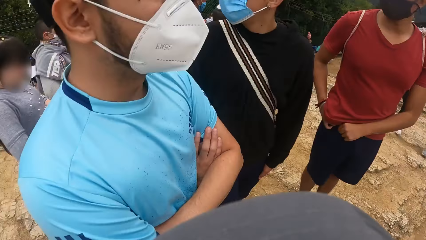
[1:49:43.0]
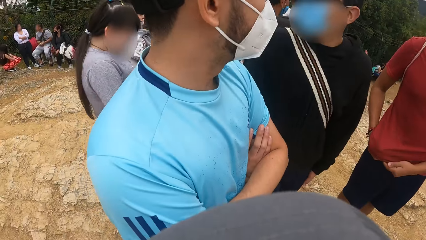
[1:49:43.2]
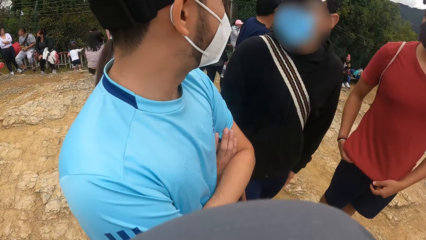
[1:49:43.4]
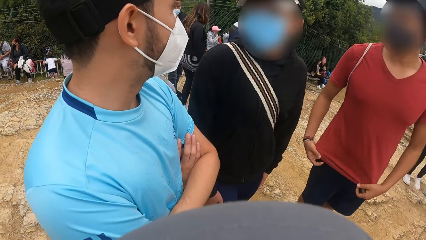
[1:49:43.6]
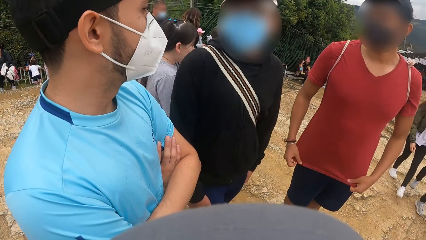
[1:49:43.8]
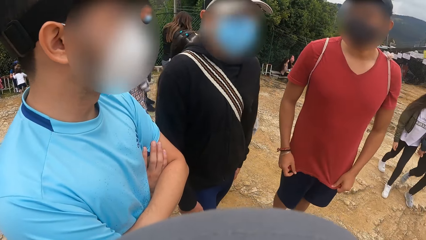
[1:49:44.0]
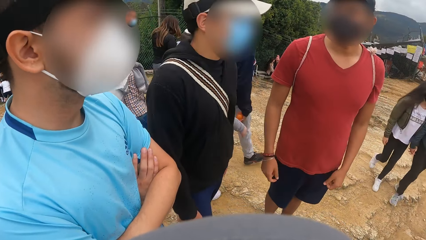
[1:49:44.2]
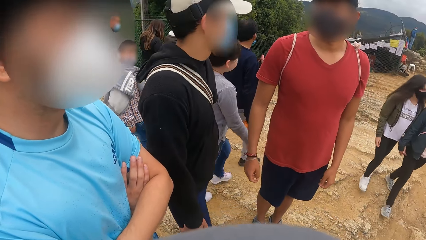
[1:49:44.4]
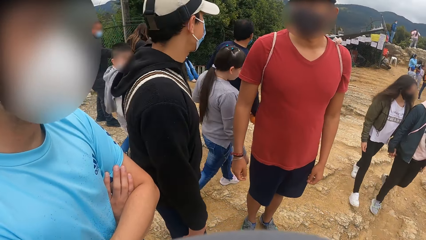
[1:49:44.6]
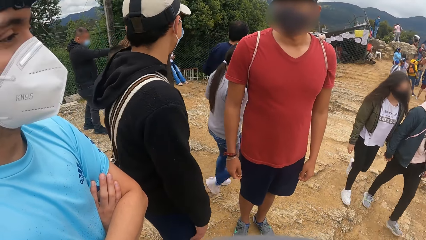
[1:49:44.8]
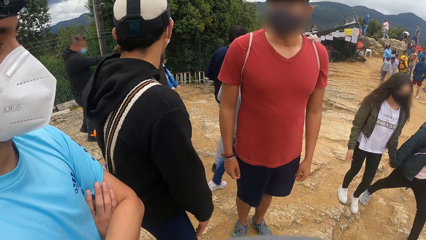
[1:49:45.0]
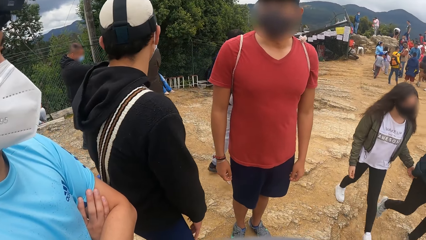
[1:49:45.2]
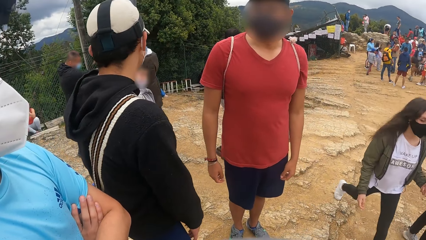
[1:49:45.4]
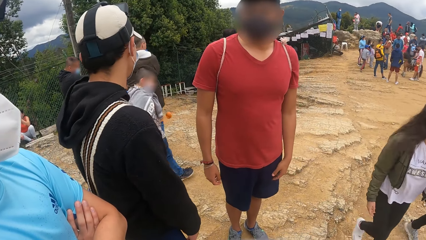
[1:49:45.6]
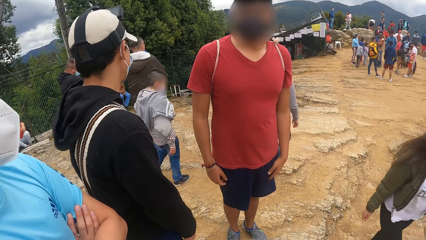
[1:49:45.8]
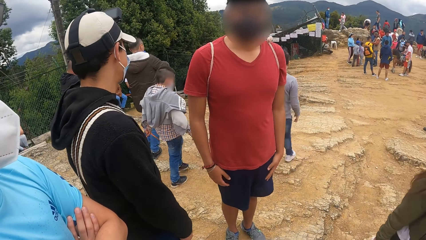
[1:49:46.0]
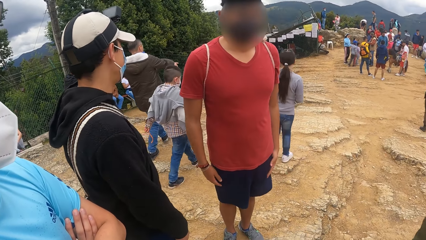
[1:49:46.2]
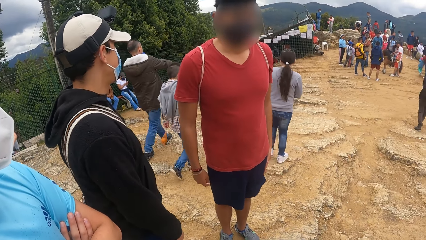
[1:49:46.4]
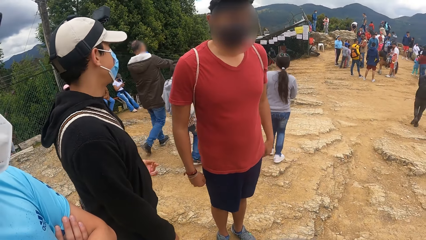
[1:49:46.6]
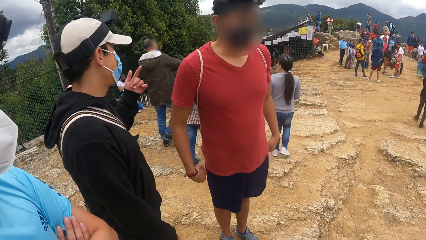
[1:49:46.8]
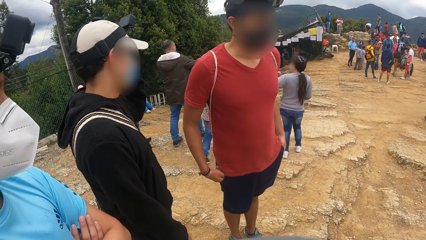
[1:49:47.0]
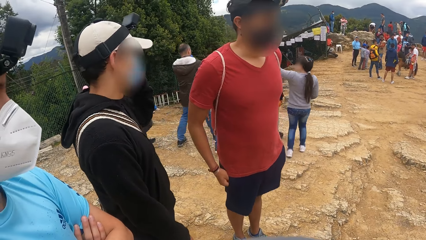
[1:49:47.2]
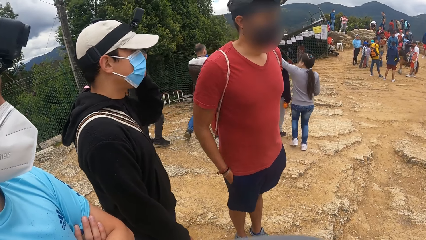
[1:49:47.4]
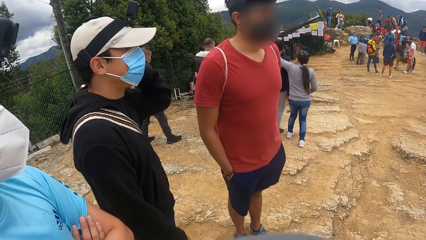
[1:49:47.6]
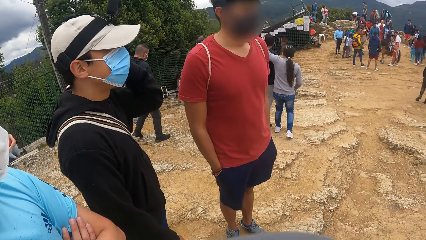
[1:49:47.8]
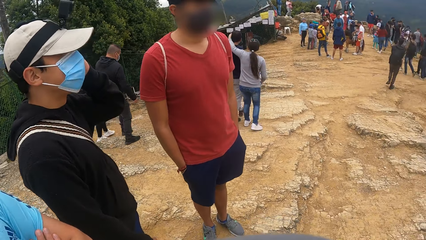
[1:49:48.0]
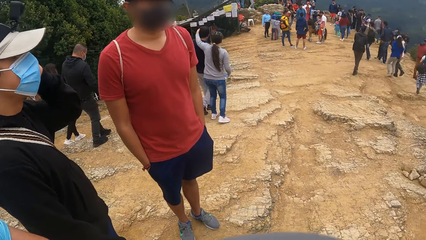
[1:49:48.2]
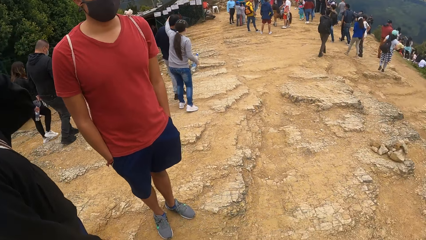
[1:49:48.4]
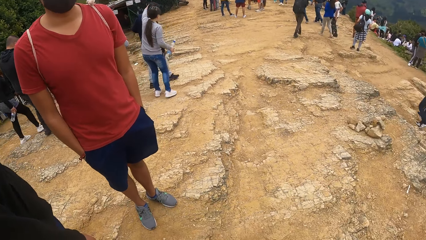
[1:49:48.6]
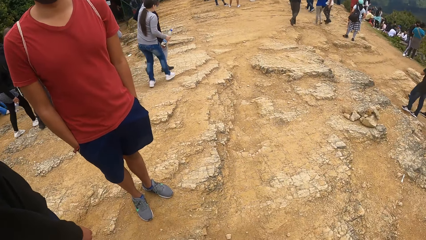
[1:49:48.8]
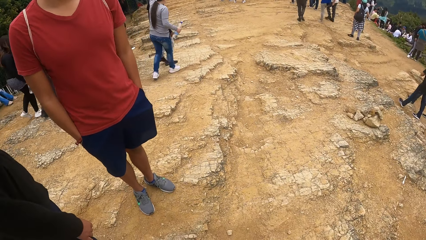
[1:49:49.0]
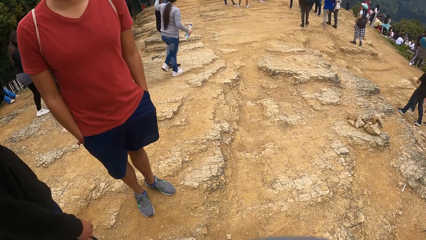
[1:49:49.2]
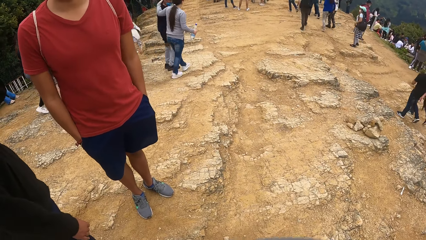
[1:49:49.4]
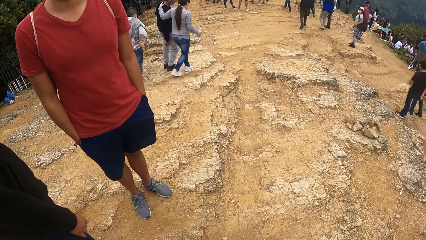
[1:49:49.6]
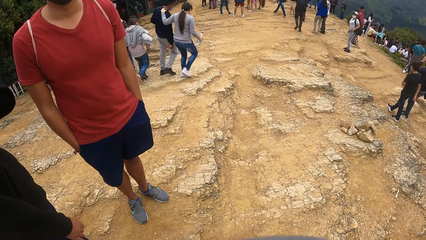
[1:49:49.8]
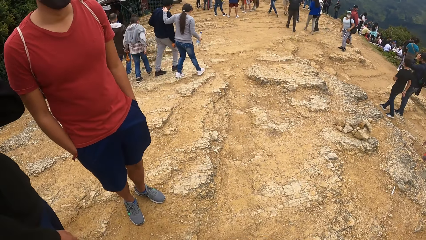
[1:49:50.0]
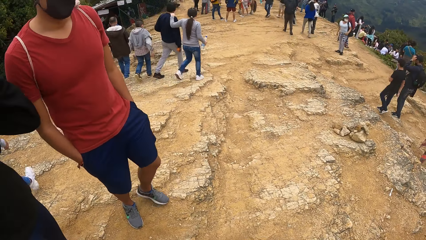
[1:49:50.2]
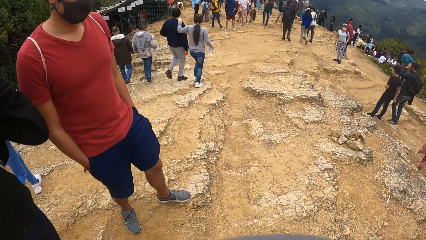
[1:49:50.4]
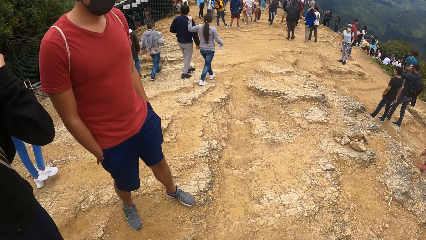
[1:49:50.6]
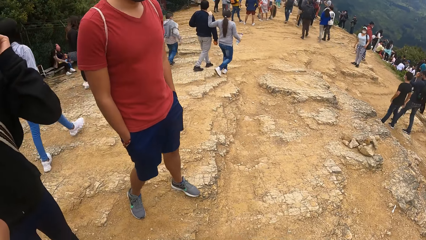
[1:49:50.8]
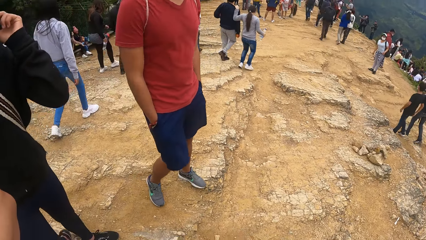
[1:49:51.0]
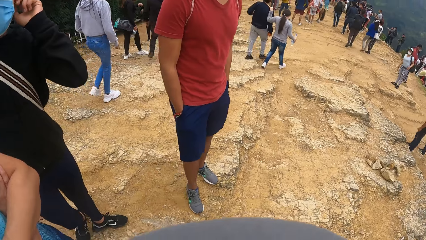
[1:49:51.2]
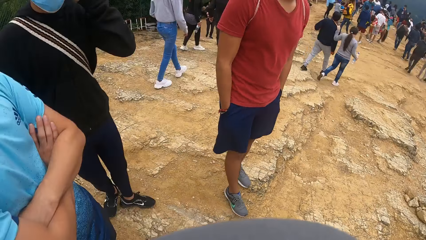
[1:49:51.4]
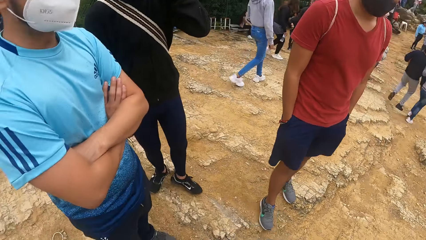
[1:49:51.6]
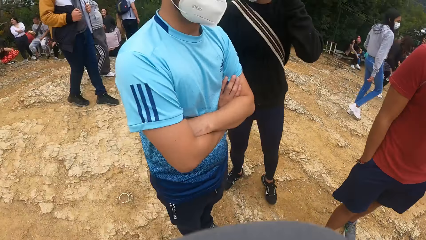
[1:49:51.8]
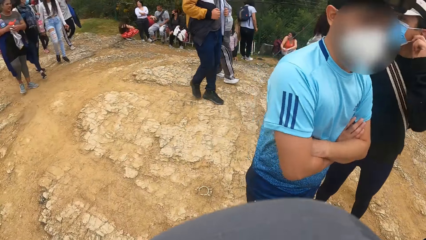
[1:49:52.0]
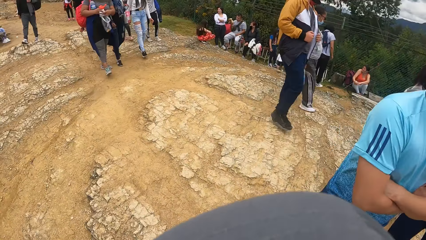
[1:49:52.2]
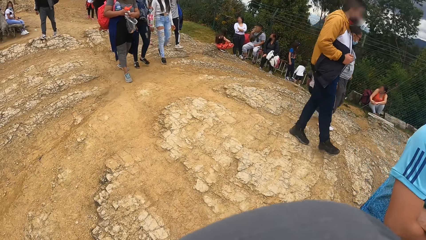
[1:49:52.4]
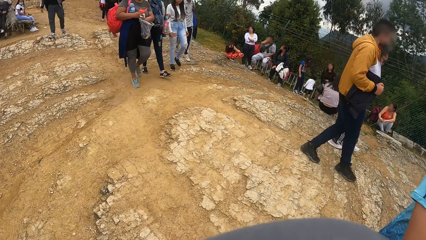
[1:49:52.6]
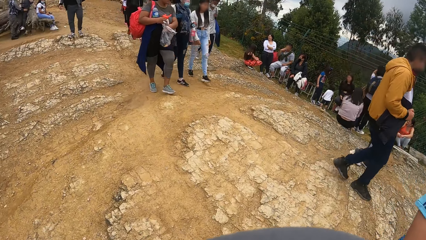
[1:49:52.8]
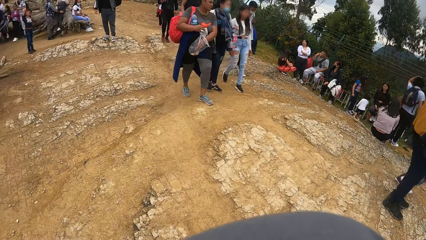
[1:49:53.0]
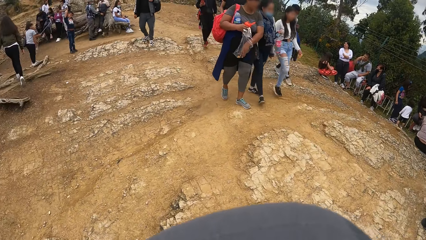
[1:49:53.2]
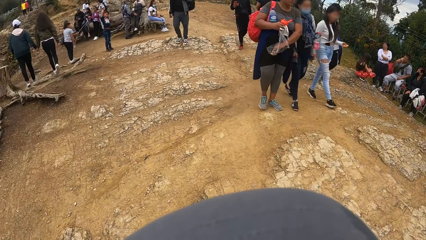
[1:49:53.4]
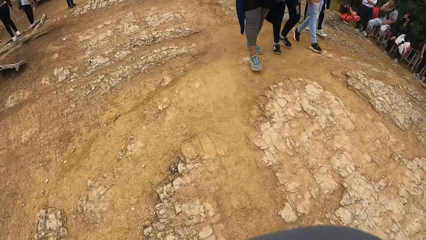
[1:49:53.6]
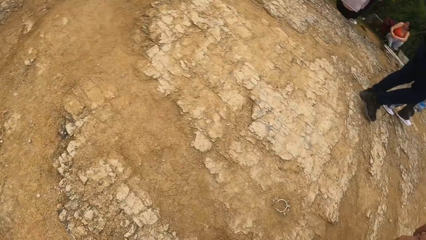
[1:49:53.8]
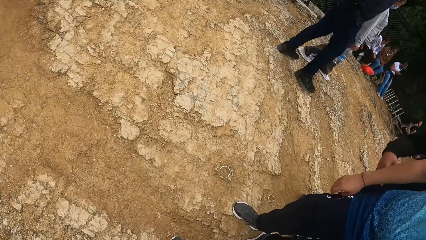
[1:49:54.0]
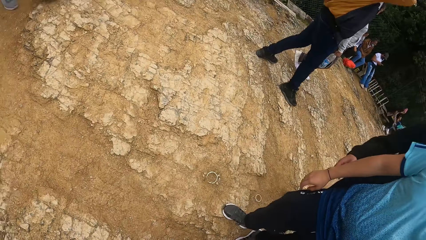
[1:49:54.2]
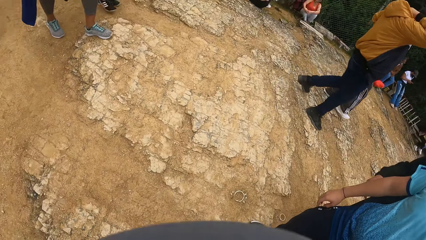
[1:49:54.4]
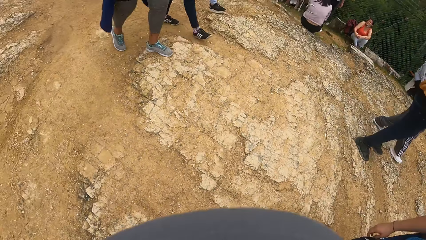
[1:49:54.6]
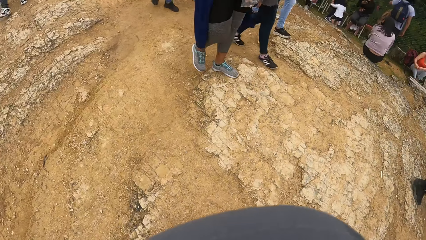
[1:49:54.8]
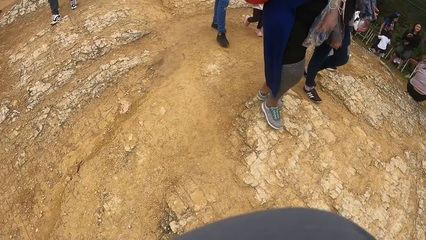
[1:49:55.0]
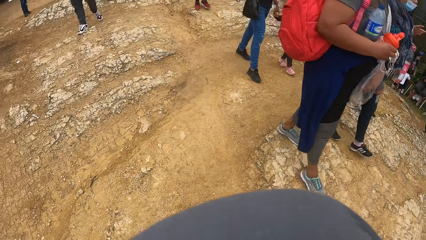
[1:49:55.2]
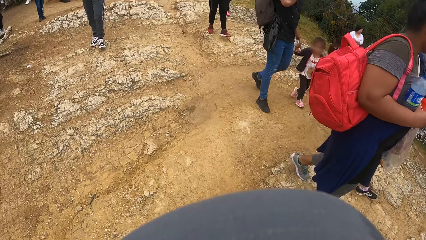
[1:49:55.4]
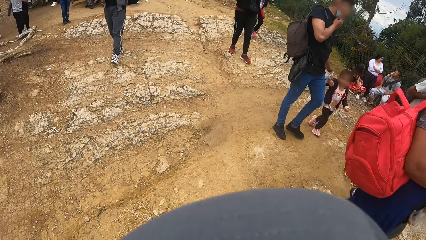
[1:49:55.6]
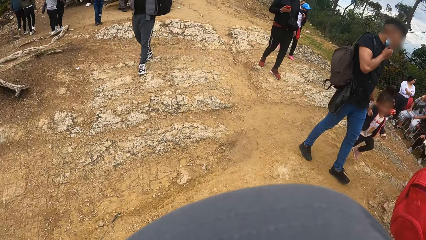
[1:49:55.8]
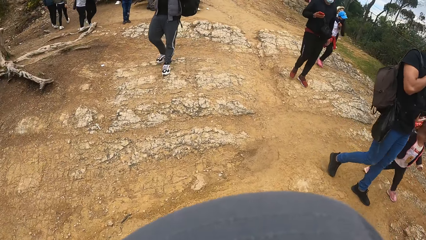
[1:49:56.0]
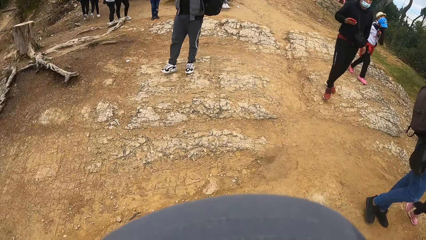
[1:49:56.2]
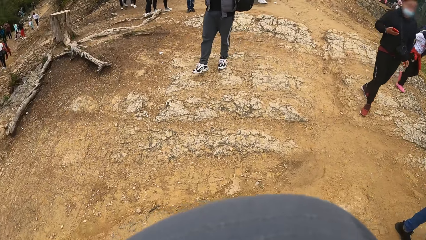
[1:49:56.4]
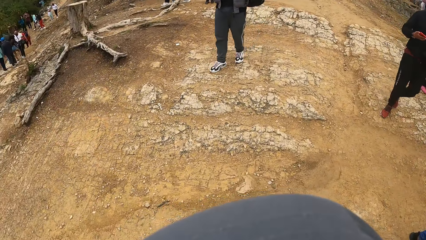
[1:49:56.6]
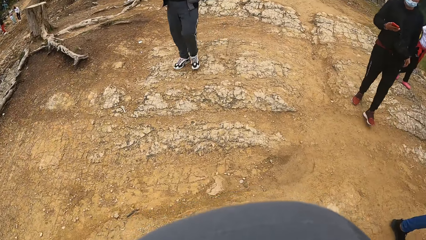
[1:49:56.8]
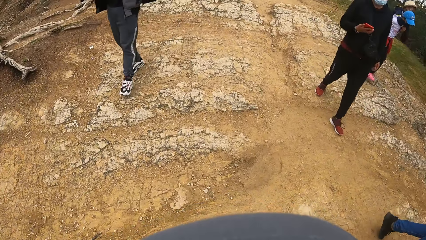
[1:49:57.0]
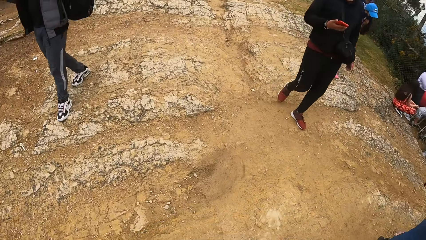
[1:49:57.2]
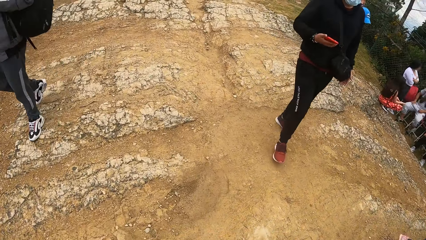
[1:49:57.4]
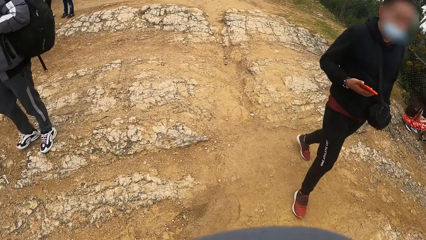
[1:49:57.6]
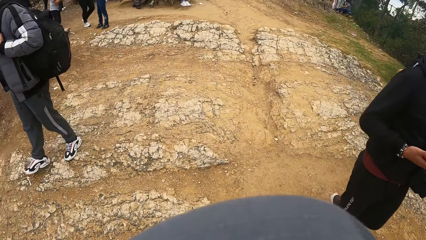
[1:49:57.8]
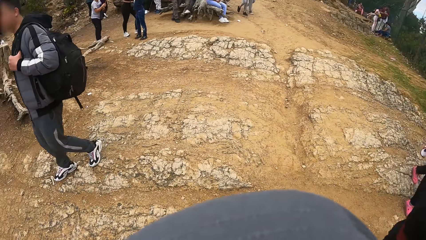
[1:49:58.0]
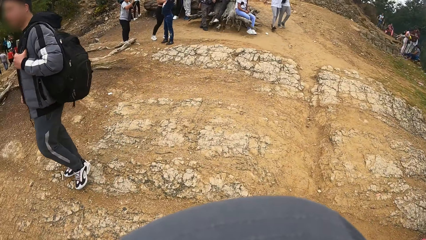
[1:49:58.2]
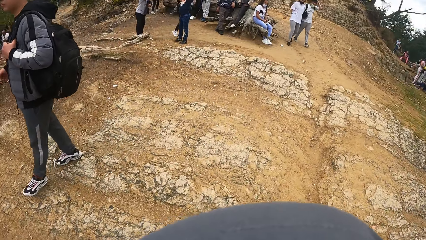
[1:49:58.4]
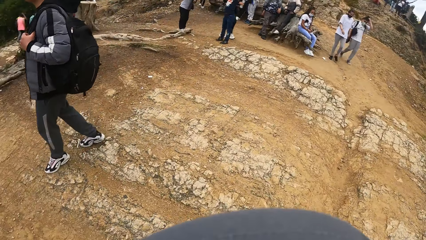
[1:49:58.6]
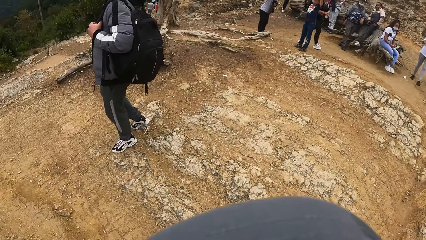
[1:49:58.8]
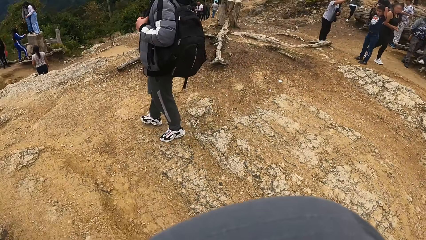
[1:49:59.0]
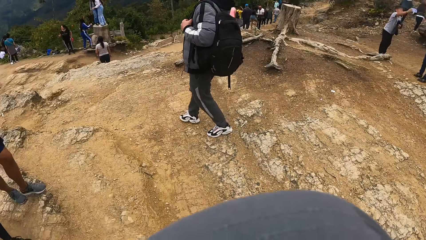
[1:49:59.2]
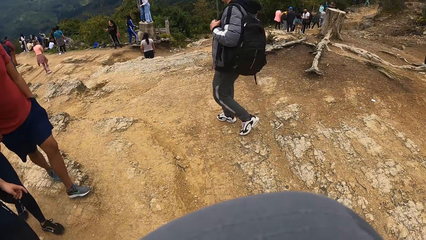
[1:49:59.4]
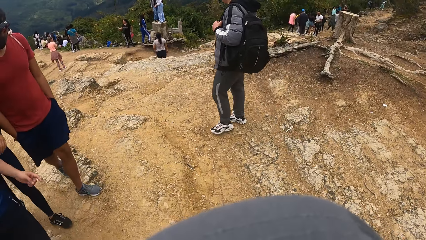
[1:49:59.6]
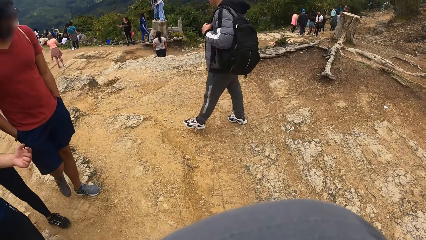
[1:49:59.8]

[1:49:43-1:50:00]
A woman walks past the camera wearer. The camera wearer looks around. A man adjusts a mask on his face with his left hand. The camera wearer walks. They walk down the path with another man, the man and a third man.
